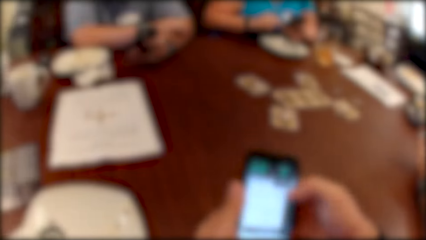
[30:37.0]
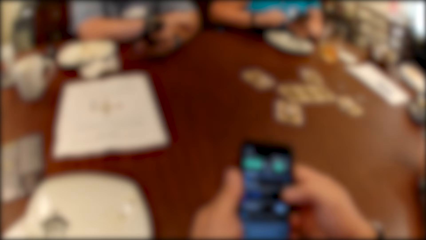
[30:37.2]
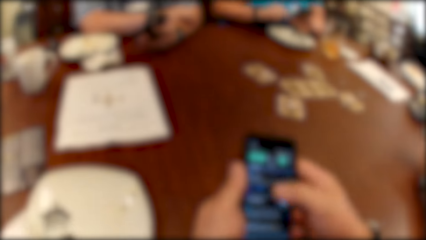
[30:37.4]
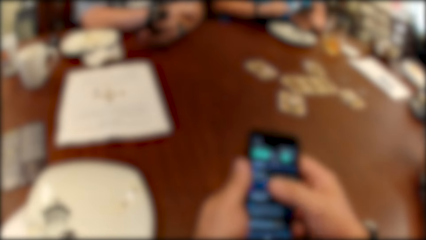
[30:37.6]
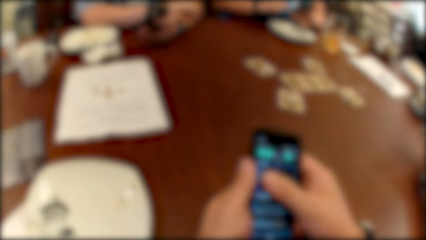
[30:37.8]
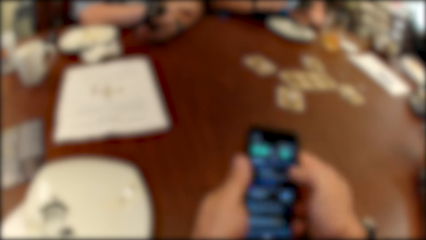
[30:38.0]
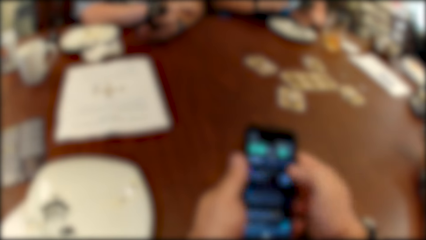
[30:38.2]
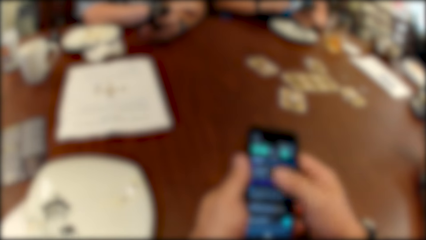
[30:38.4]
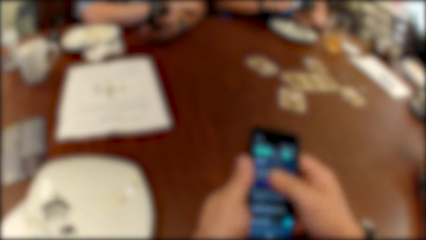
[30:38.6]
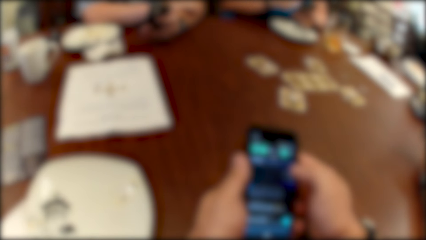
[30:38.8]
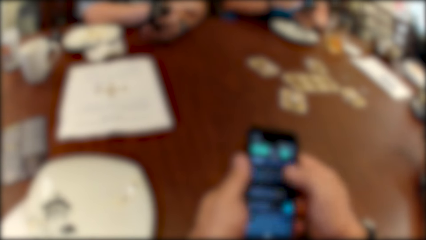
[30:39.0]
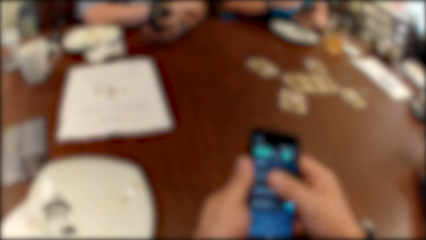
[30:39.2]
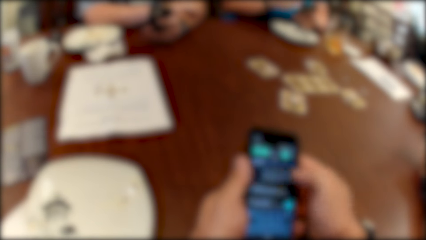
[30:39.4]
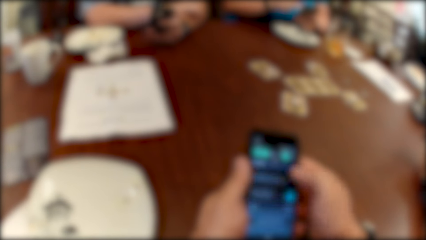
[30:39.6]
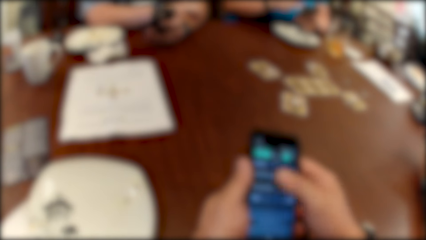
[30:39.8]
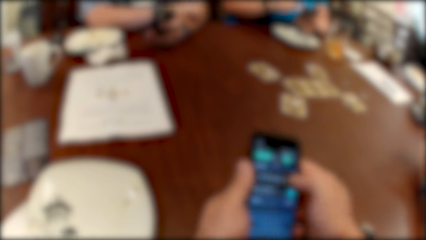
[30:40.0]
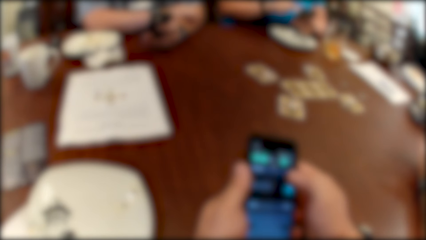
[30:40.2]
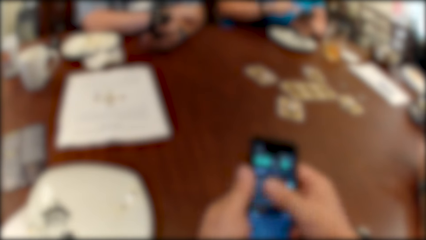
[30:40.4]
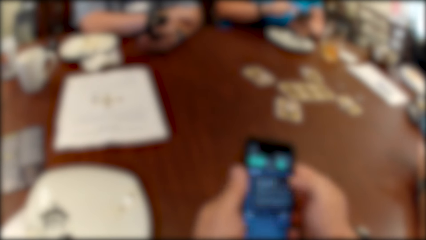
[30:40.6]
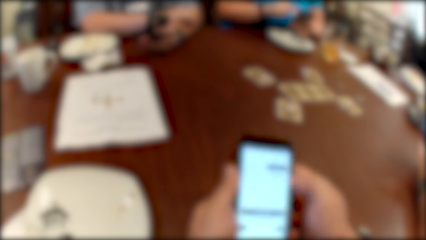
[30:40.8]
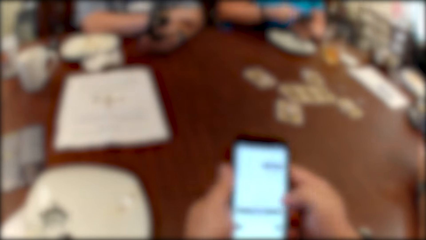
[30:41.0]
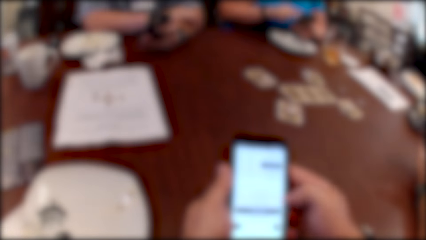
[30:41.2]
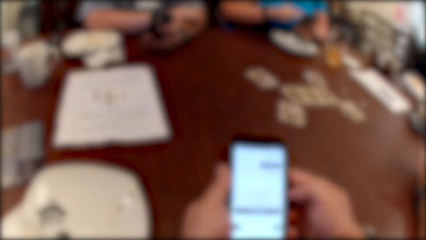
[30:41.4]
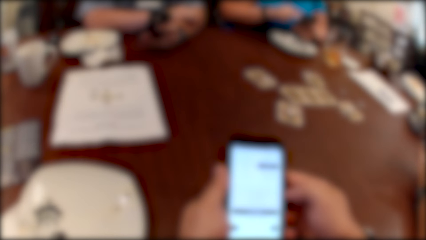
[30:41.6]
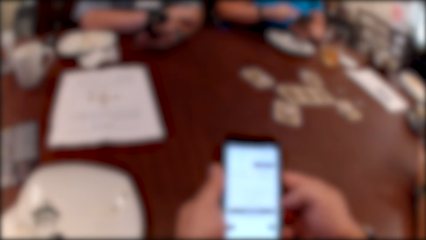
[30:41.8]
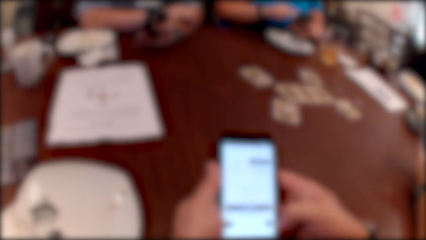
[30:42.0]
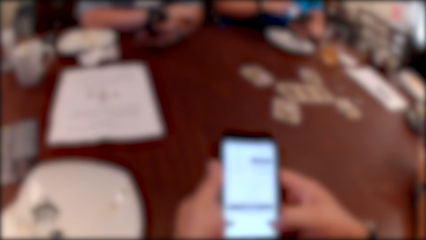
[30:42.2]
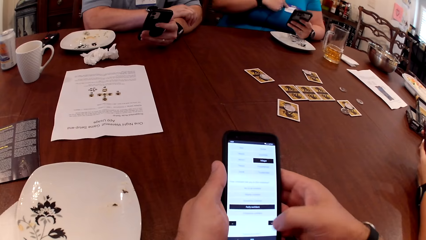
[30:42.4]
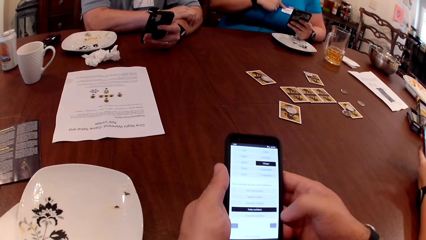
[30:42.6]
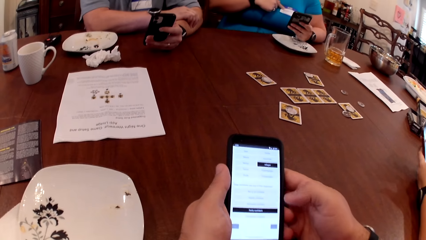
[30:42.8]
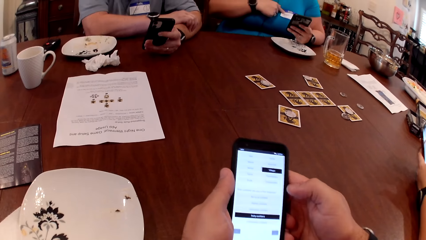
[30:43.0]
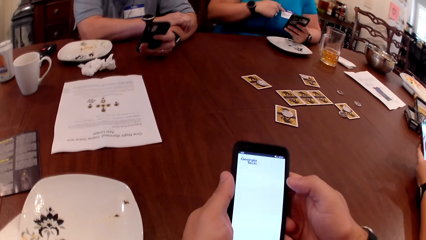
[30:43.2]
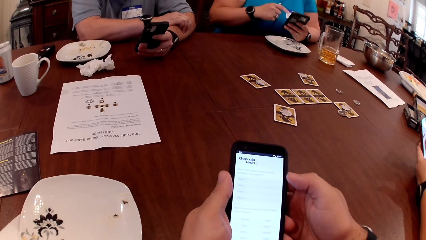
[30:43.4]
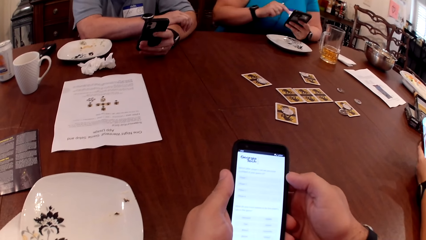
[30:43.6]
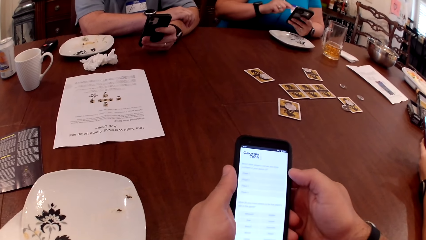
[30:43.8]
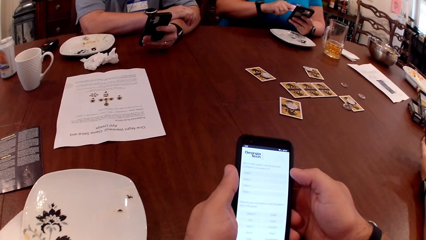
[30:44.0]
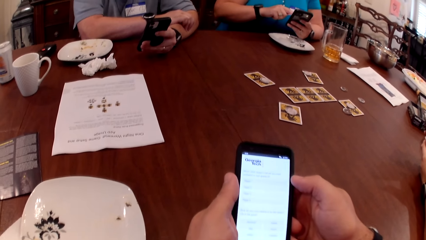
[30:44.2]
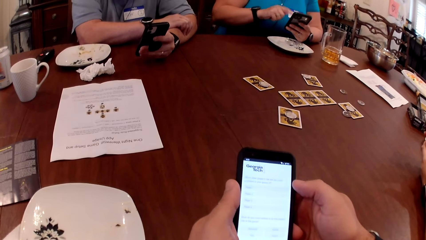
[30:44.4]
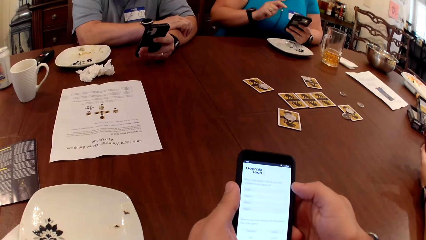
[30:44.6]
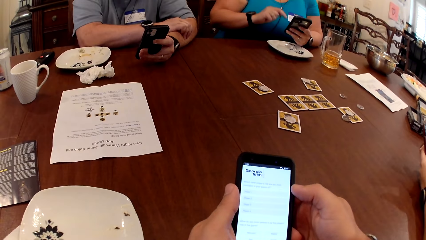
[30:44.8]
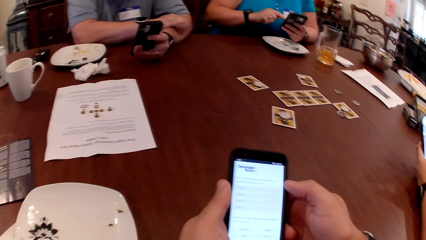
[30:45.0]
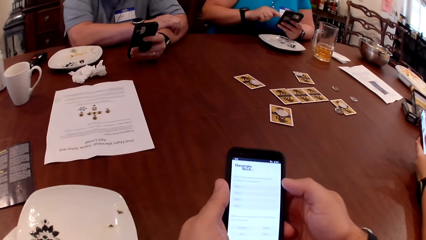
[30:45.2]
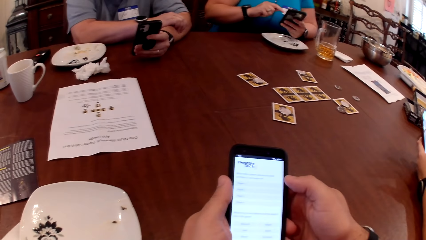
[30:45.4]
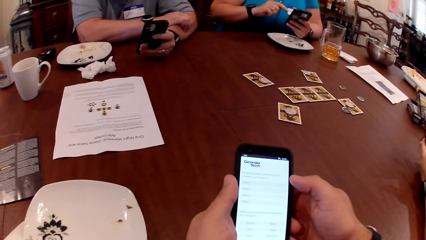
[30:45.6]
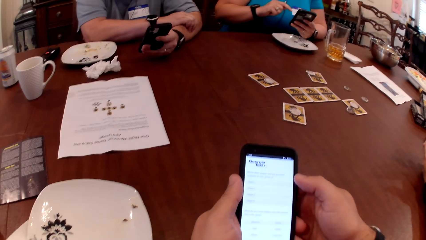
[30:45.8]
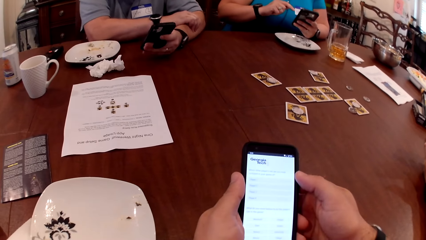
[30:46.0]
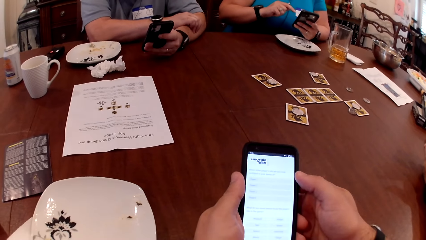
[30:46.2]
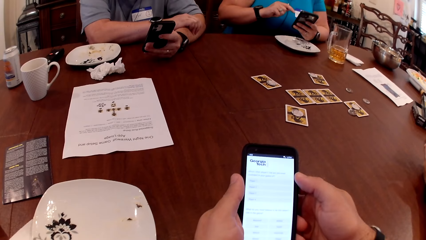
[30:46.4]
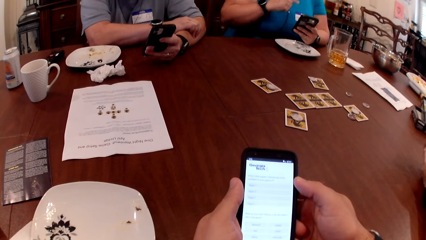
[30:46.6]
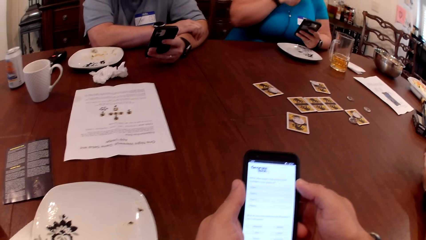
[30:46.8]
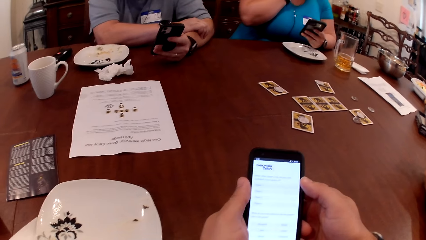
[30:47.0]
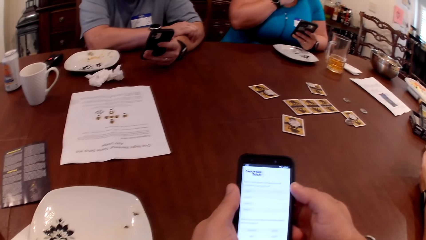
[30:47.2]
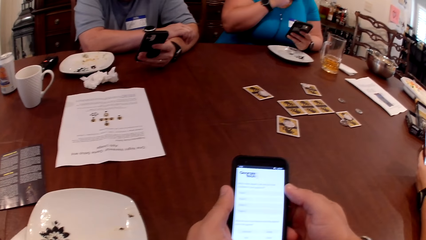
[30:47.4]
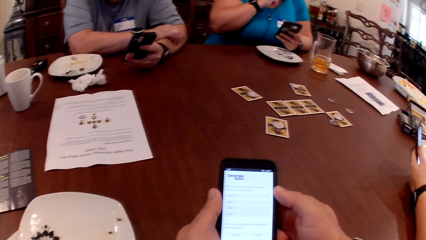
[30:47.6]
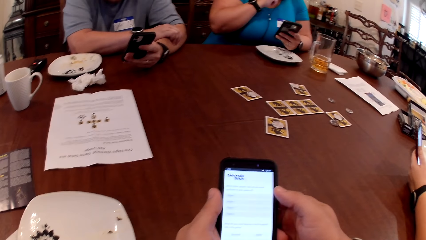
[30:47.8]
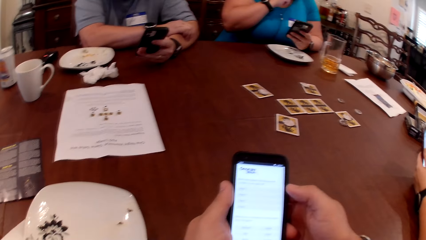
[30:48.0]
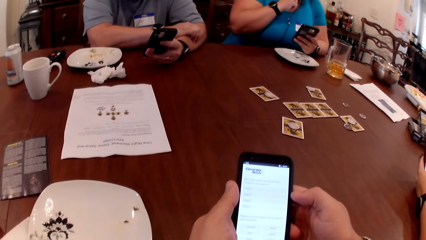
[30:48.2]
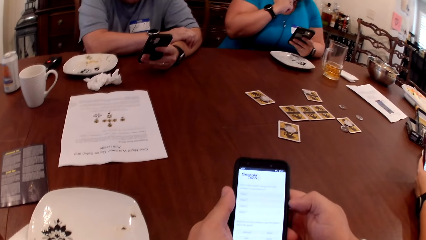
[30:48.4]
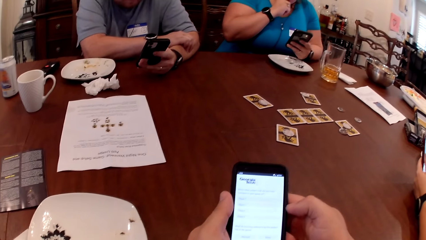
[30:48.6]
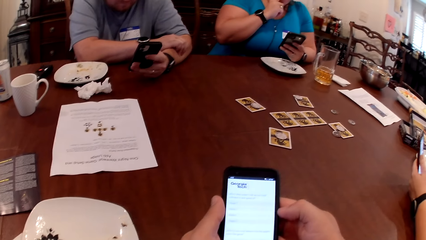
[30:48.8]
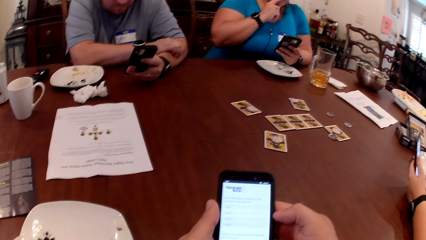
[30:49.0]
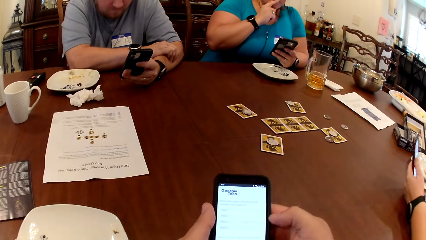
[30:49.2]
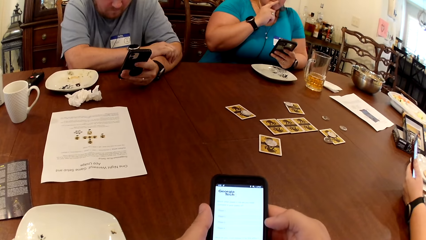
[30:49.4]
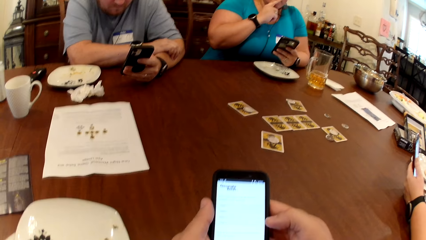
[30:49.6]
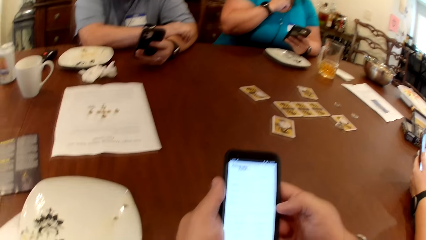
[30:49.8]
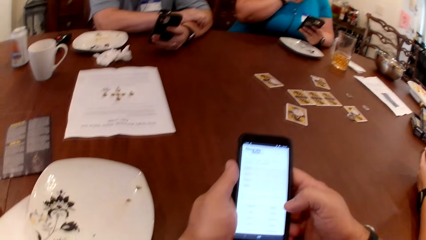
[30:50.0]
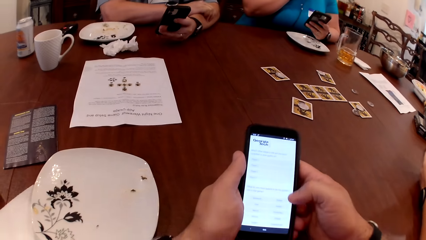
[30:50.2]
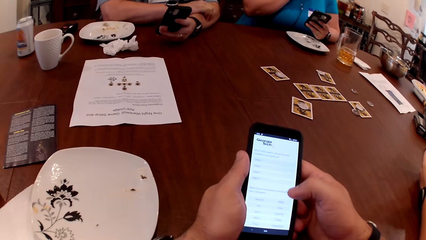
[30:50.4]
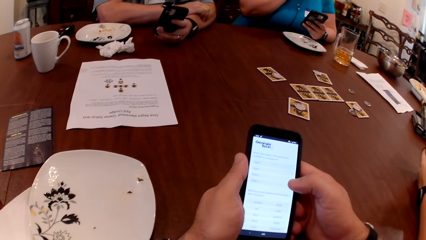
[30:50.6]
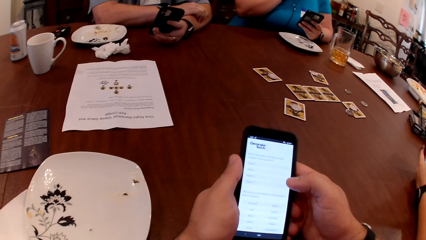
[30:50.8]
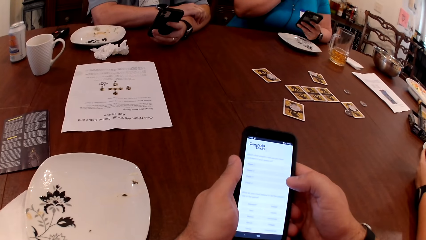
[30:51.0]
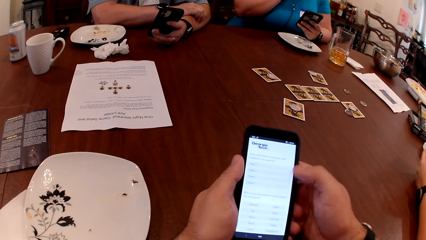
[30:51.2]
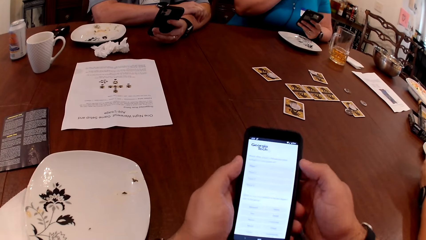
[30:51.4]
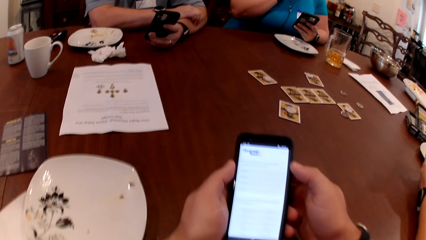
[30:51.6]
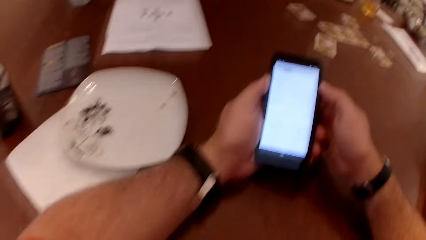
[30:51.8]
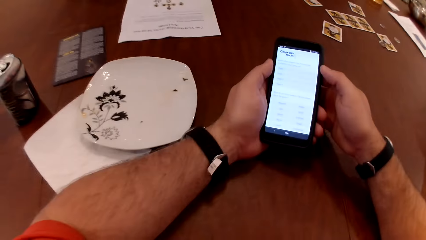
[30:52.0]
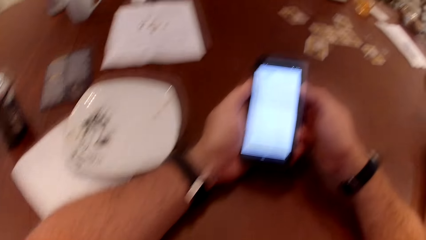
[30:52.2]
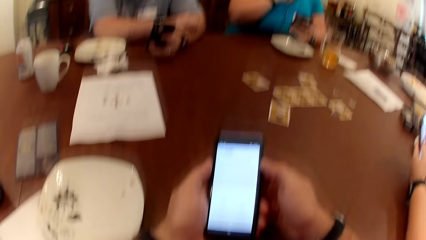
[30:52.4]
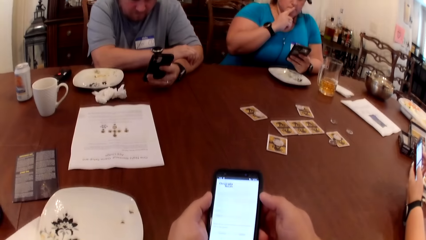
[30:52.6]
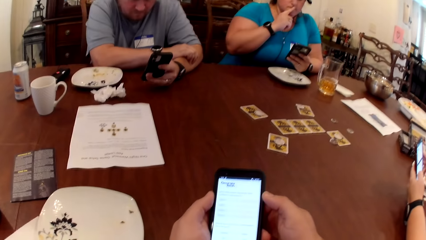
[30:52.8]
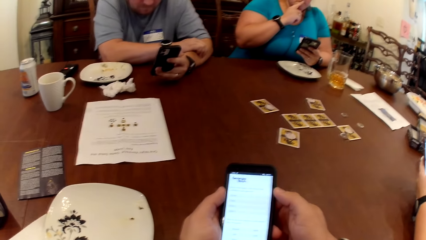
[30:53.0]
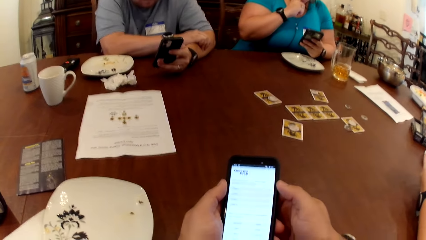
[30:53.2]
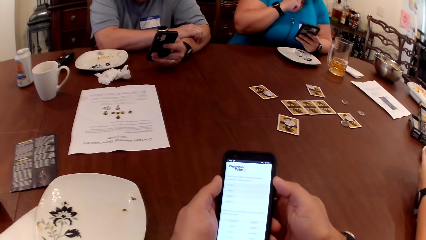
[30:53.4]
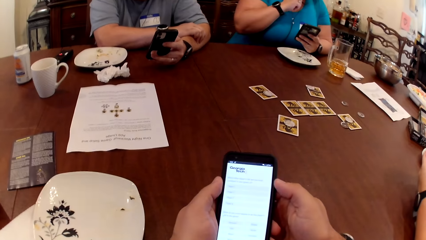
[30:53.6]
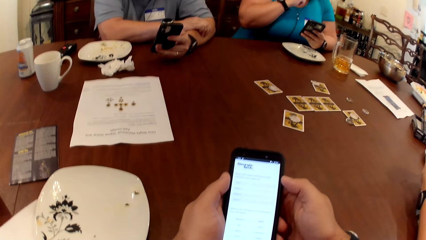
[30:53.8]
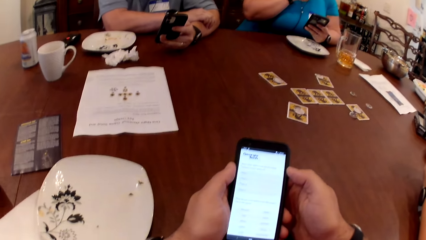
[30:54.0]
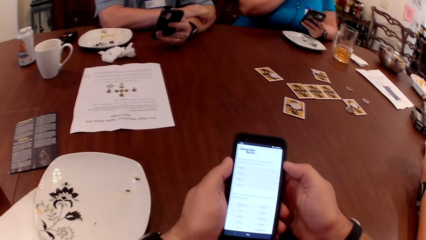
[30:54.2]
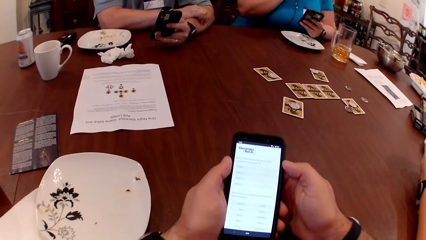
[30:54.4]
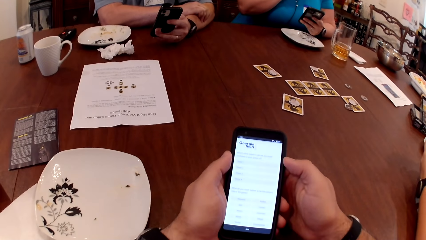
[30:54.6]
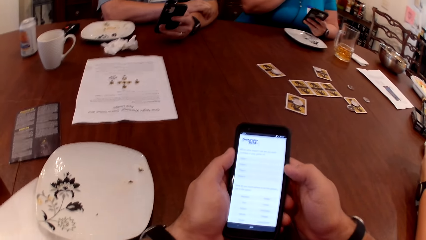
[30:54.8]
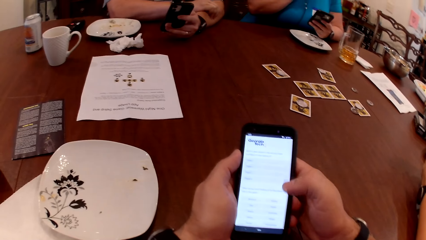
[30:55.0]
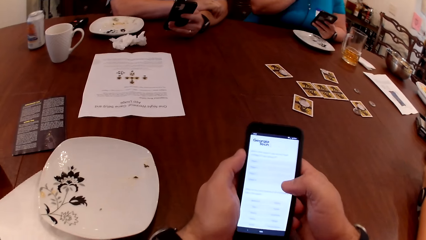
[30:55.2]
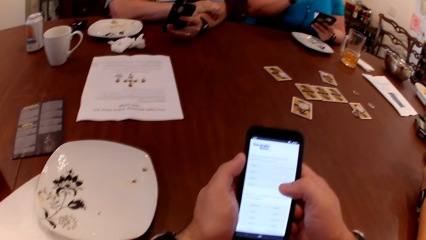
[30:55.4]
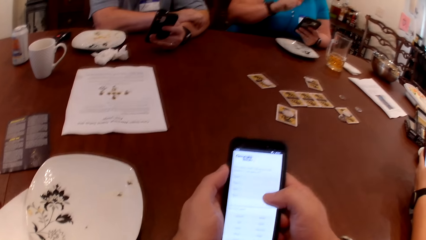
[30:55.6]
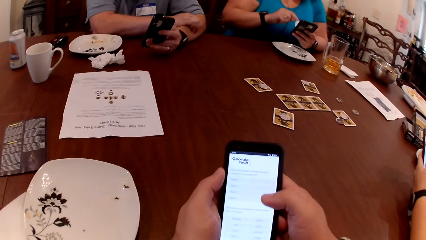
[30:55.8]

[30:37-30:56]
The camera wearer talks. They scroll the phone.
